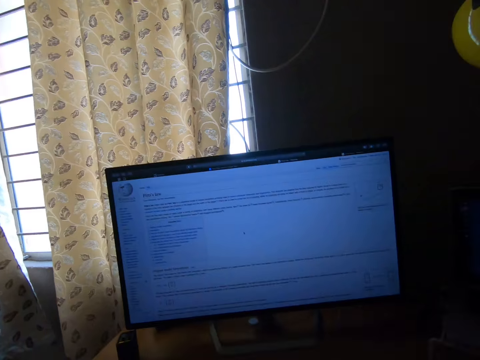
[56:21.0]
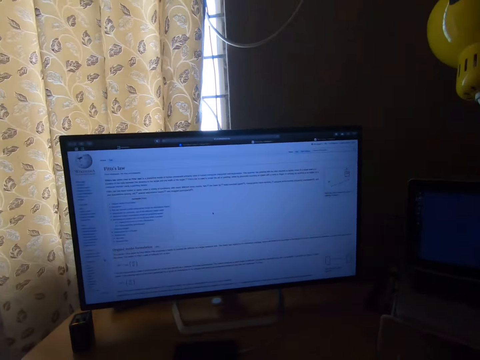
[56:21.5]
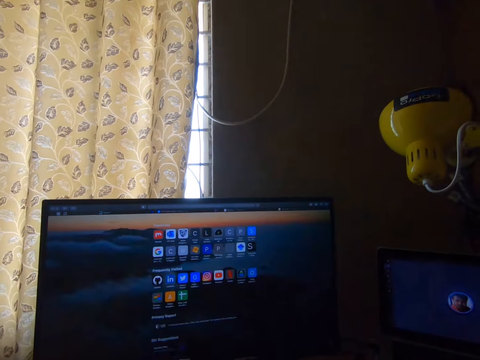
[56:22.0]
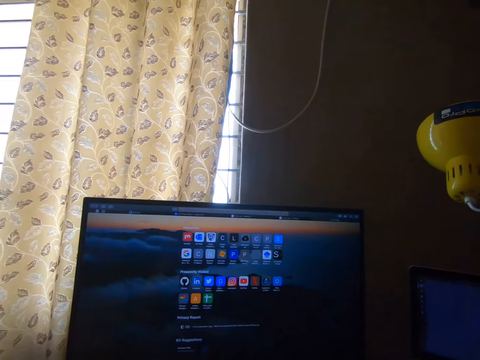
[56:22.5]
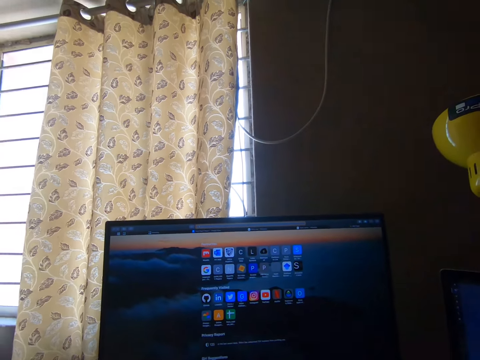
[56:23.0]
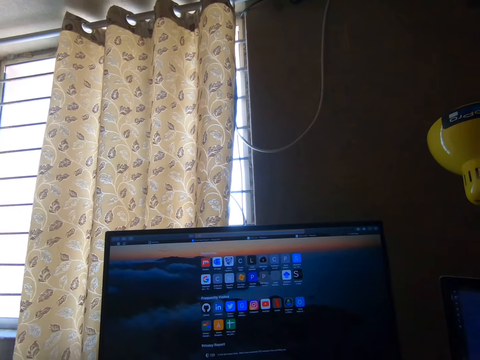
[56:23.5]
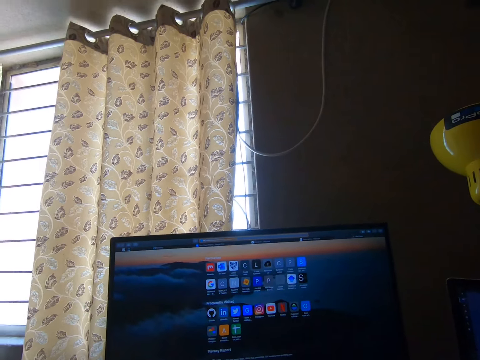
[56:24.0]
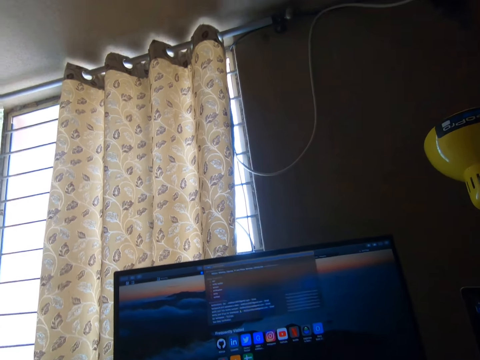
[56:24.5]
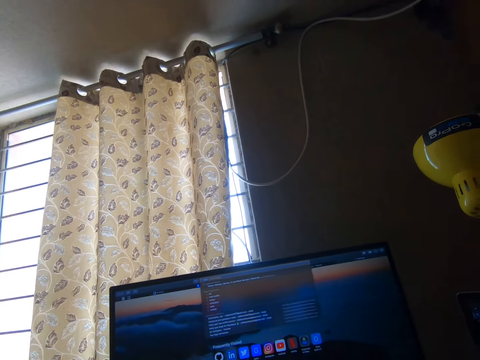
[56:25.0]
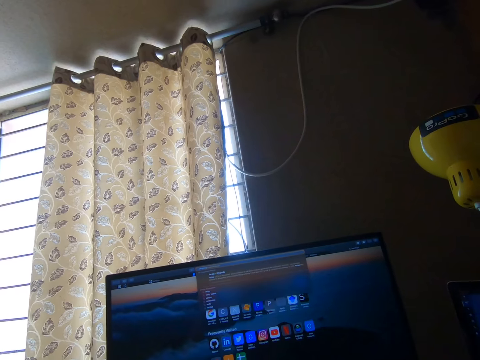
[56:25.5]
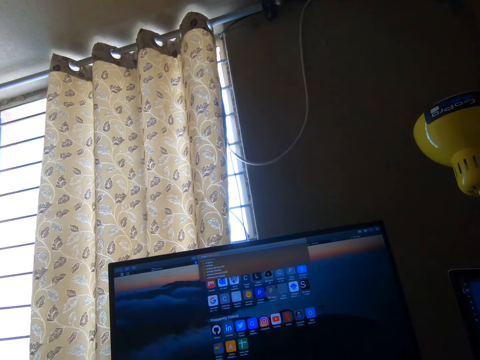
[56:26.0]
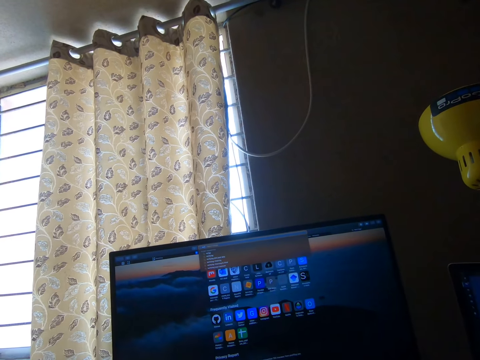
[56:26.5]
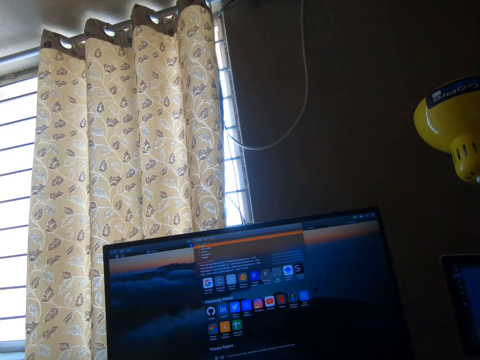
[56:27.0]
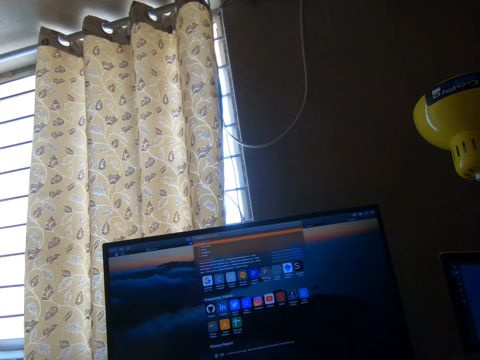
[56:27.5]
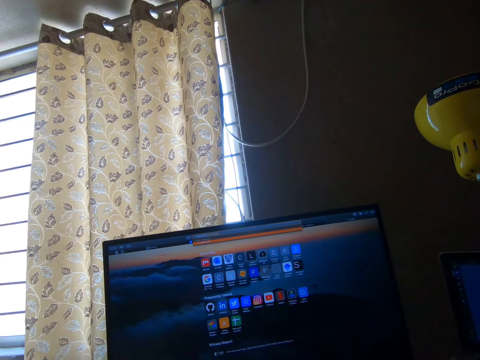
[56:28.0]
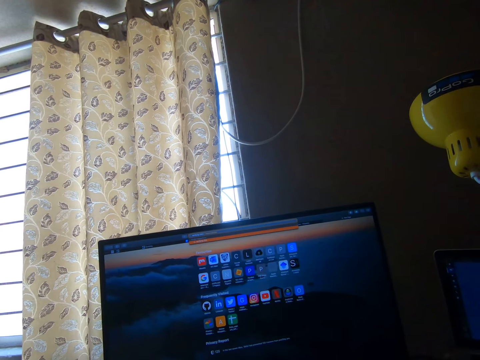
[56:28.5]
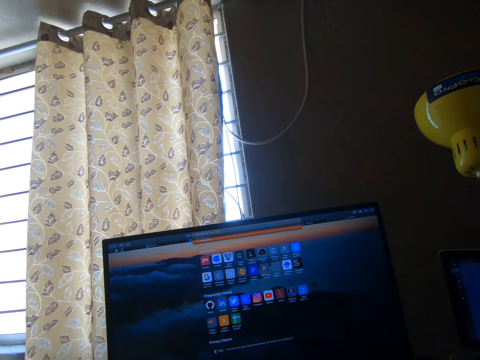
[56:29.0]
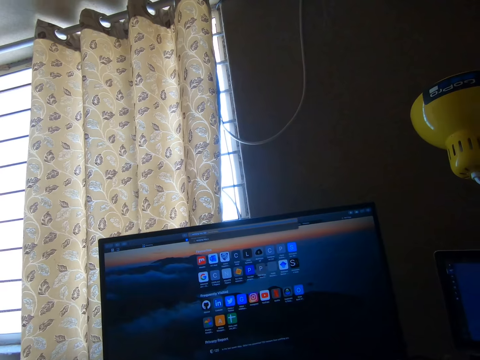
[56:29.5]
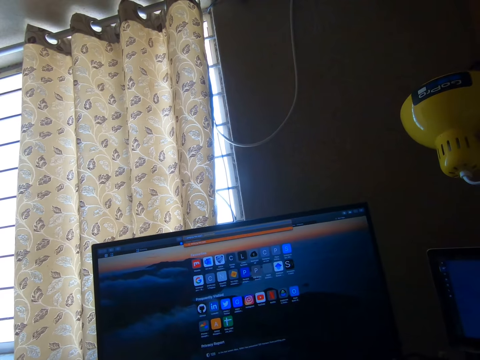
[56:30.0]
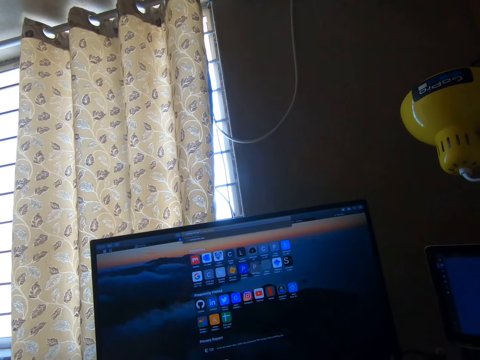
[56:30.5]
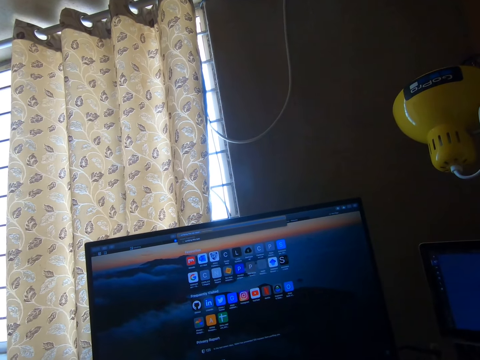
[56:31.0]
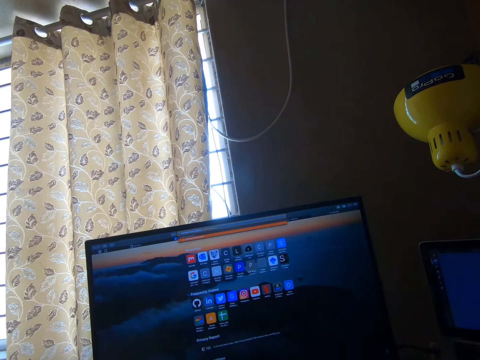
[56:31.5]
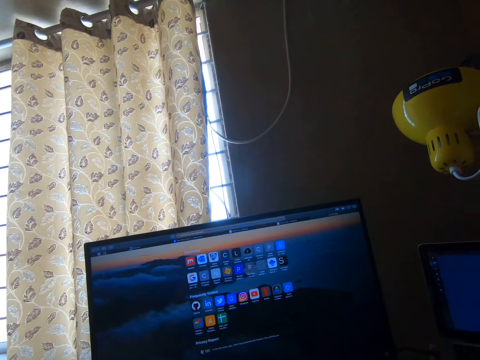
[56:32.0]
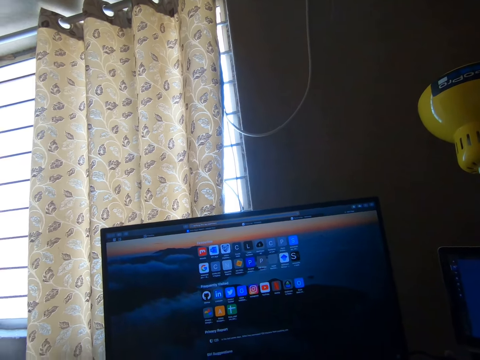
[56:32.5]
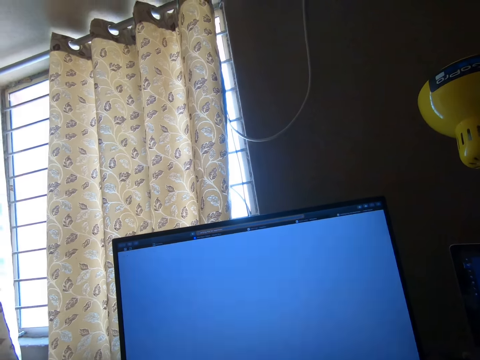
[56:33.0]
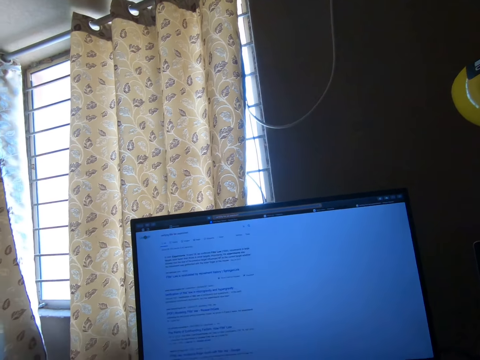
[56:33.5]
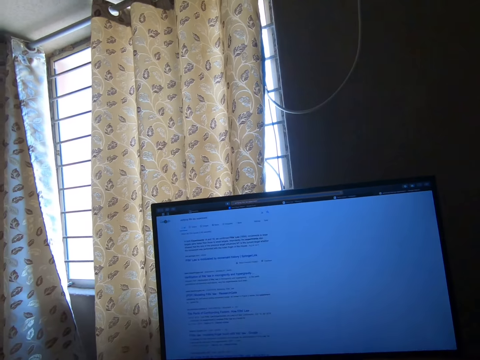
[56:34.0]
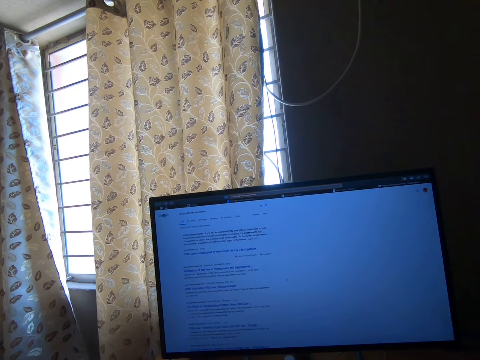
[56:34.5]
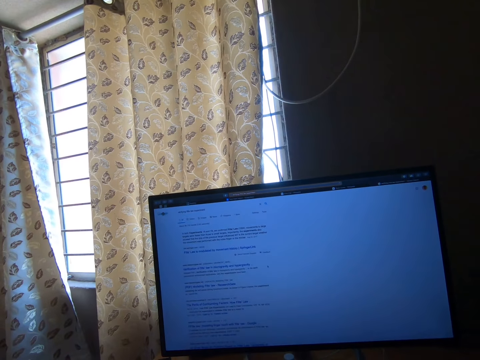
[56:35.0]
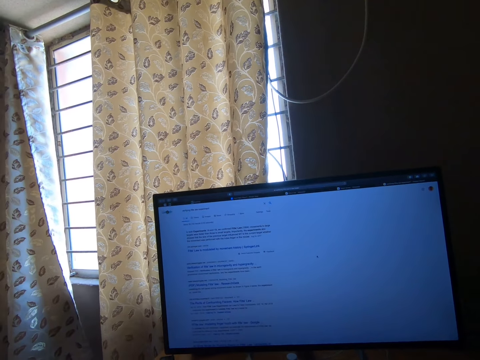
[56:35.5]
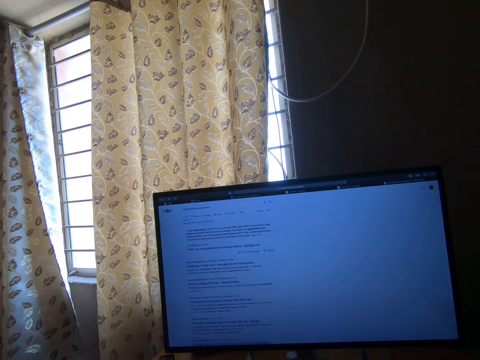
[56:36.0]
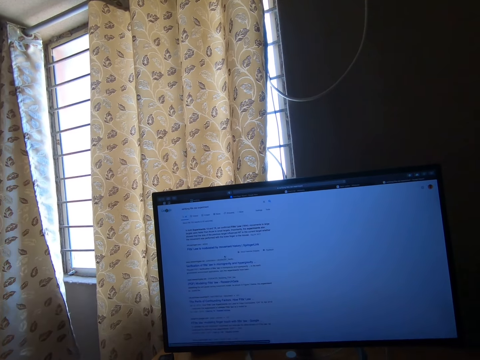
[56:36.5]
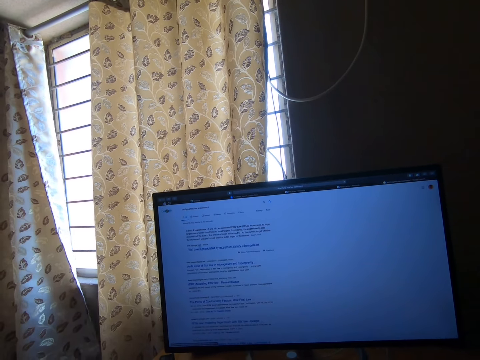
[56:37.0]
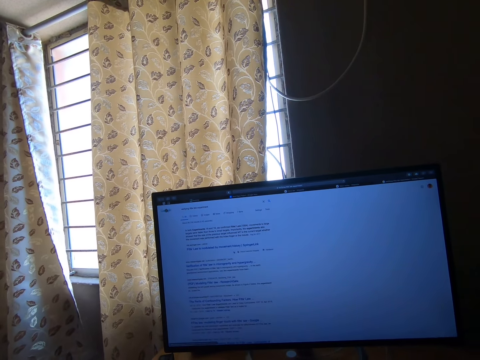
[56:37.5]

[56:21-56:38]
The camera wearer stares at the monitor. They operate a screen. They stare at the monitor. They operate the screen. They type with a keyboard. They look around the window area in a room.

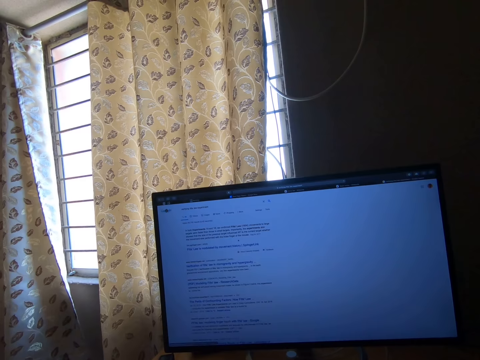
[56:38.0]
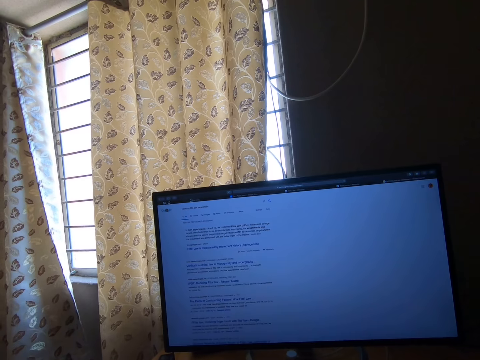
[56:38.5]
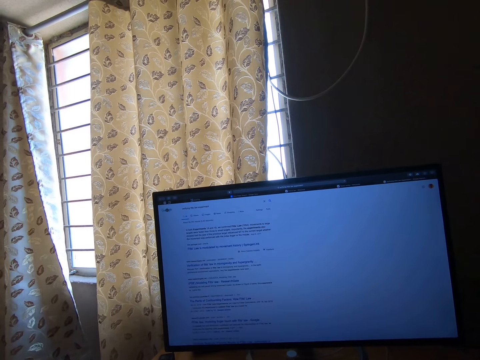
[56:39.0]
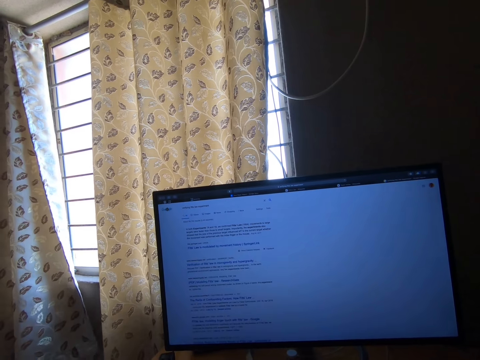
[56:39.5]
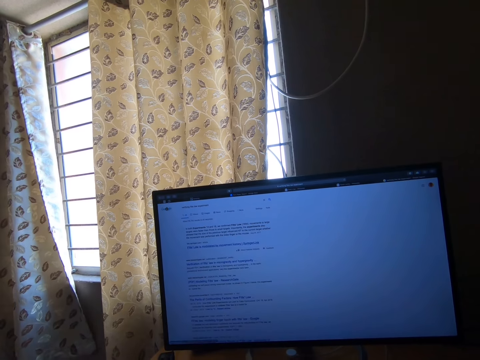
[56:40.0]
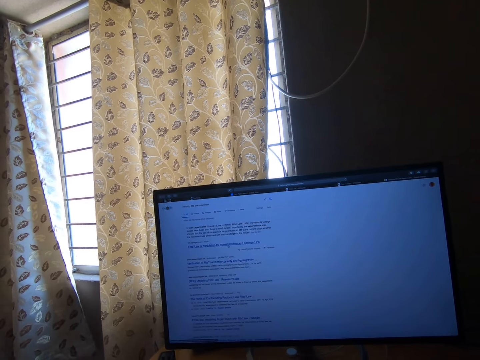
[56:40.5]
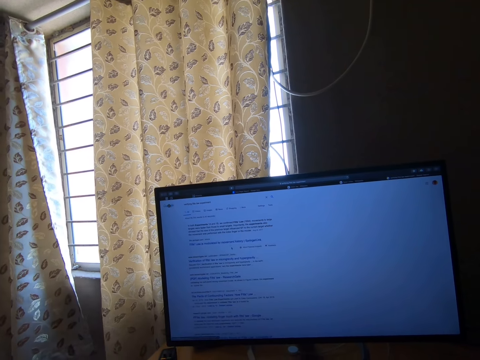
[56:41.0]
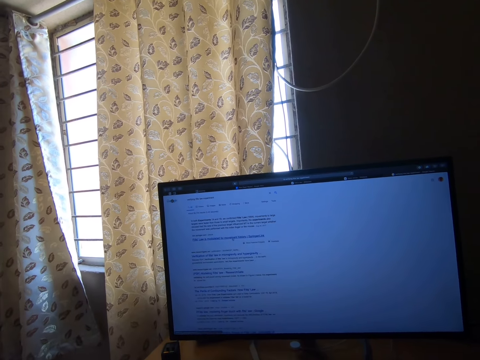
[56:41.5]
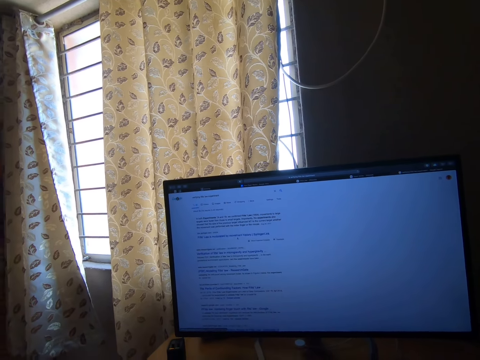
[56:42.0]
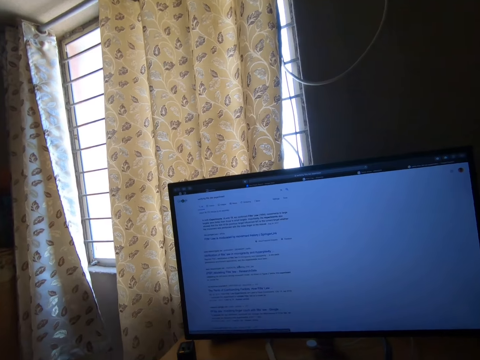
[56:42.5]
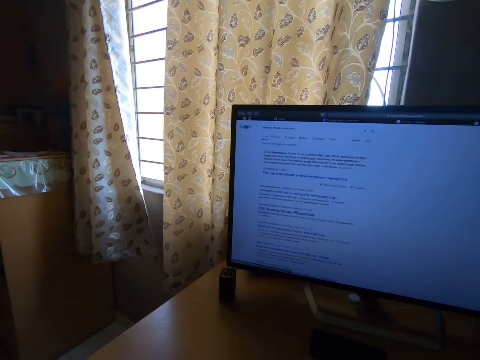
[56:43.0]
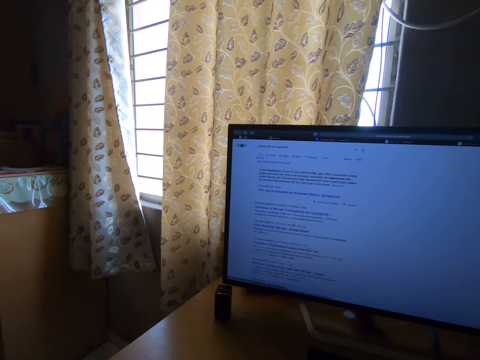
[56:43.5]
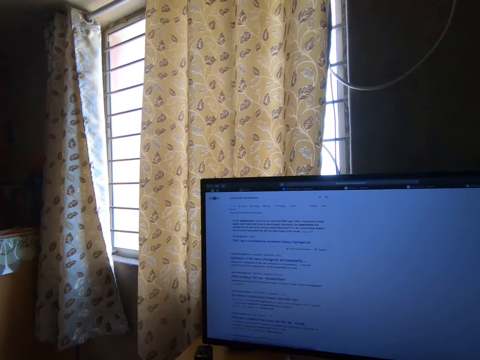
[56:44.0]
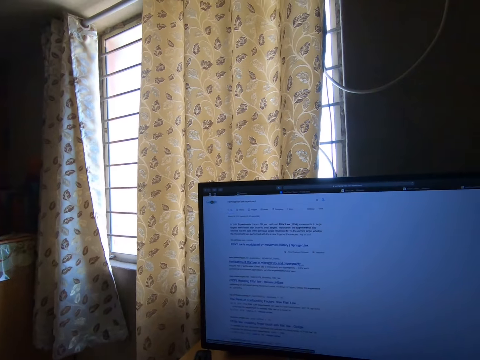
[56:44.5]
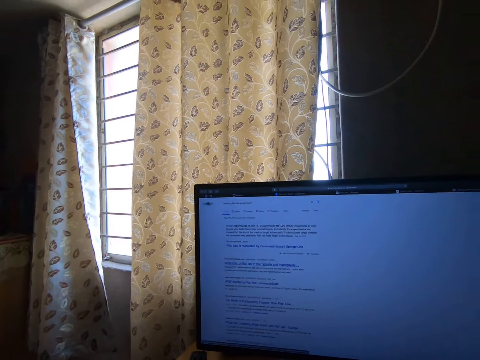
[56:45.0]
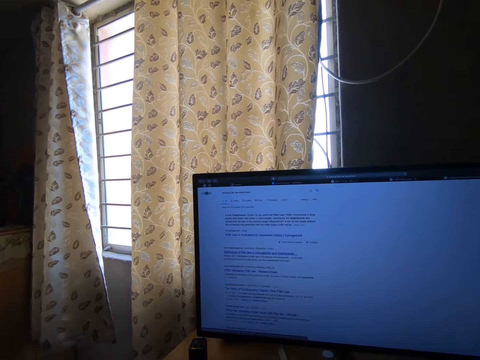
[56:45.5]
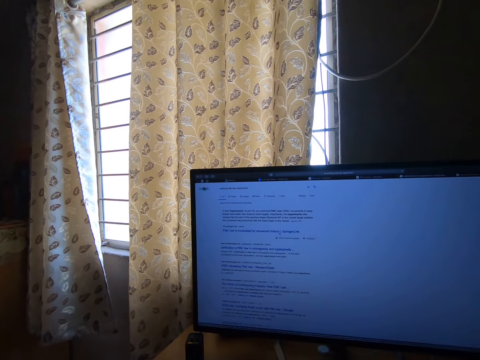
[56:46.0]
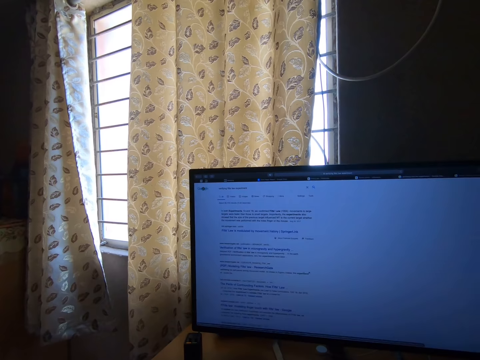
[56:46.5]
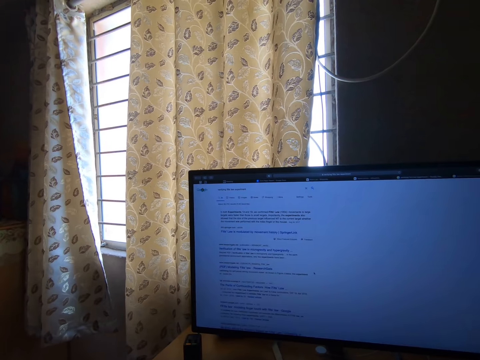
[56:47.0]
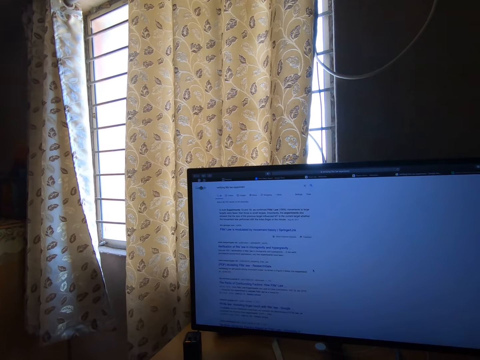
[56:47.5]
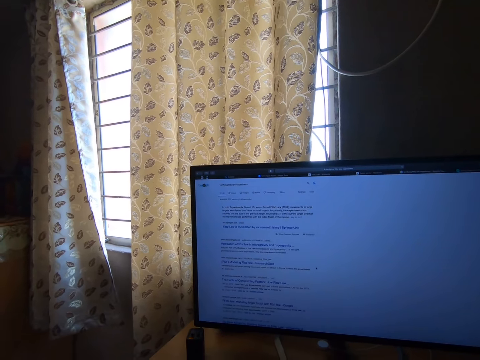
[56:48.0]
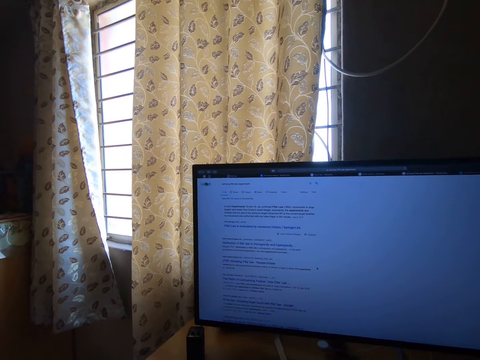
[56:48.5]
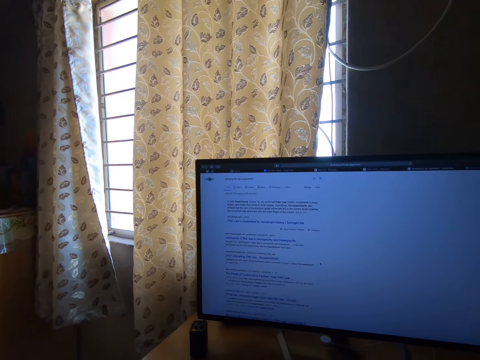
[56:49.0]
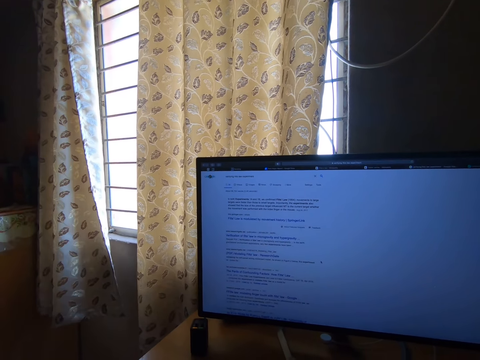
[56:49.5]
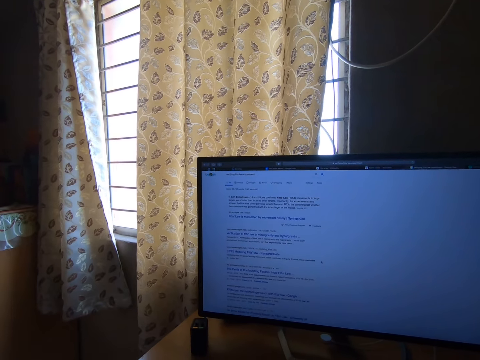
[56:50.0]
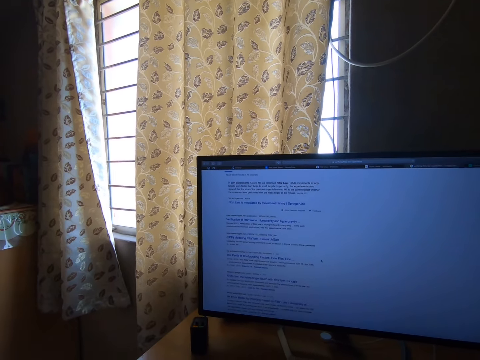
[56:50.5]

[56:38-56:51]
The camera wearer operates a screen. They look around the window area in a room.
